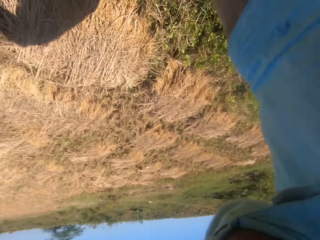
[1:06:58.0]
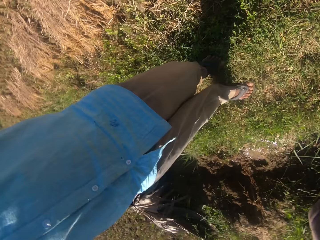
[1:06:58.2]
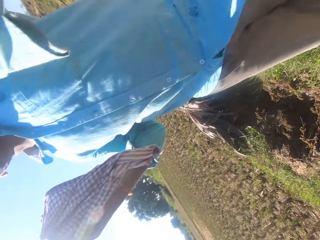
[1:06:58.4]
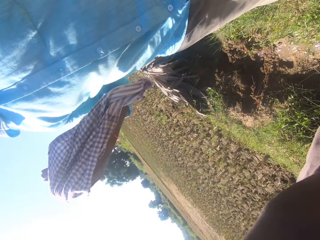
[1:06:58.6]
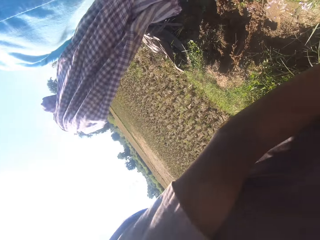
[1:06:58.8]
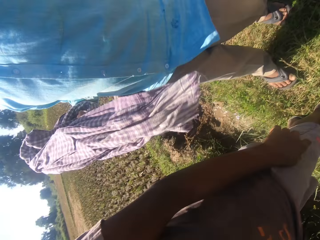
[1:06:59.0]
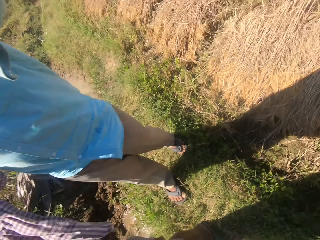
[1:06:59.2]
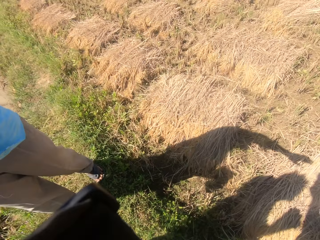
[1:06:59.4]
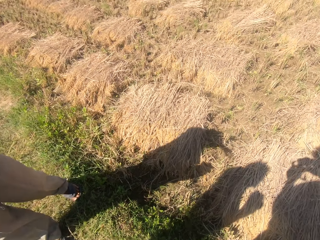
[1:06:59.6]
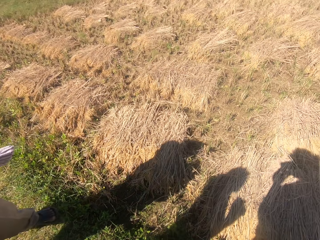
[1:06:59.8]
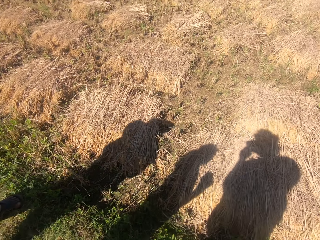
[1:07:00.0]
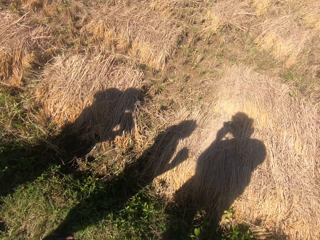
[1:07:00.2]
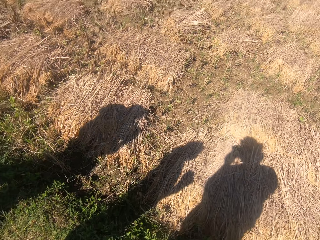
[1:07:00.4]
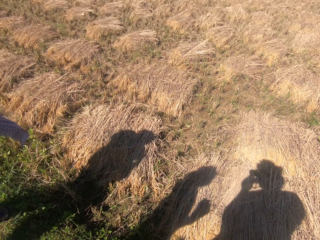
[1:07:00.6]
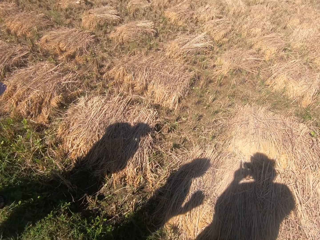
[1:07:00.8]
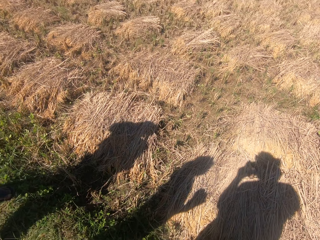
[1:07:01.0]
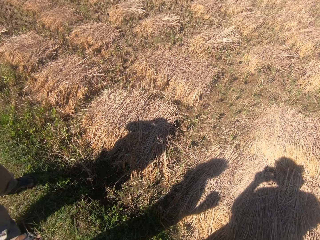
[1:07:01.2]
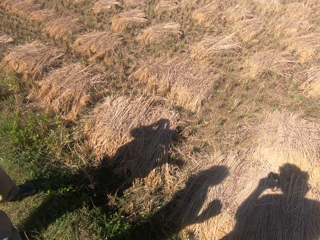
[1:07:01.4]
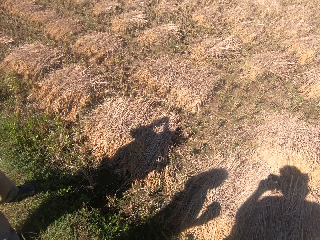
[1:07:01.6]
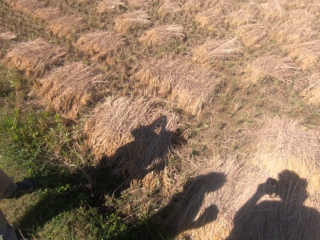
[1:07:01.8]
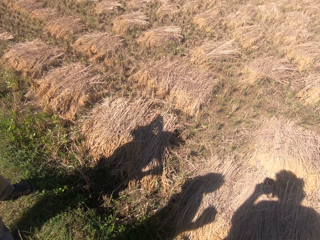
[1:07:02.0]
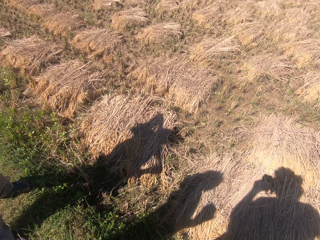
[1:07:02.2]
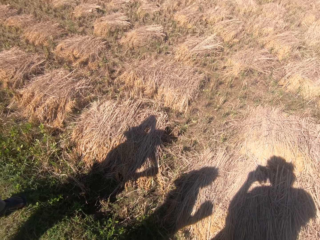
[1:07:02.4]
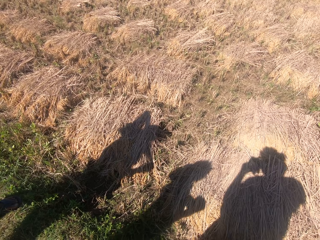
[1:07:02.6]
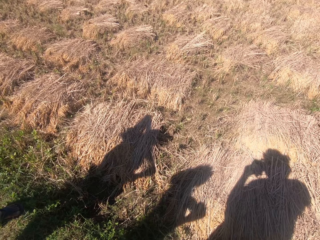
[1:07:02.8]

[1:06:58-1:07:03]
The man collects the camera from the camera wearer. The man adjusts the camera.
